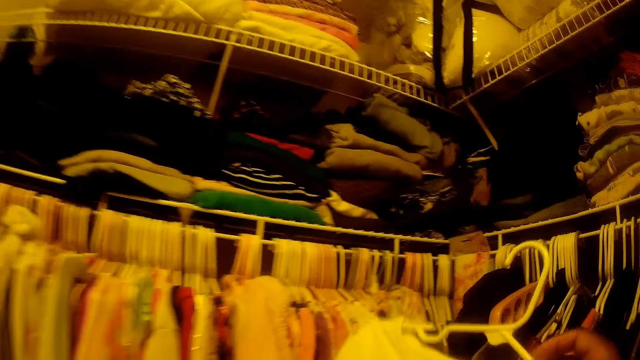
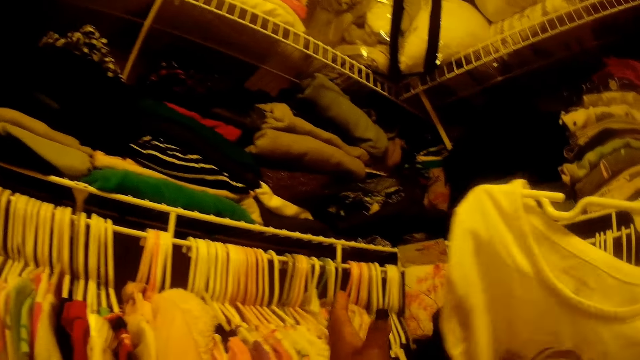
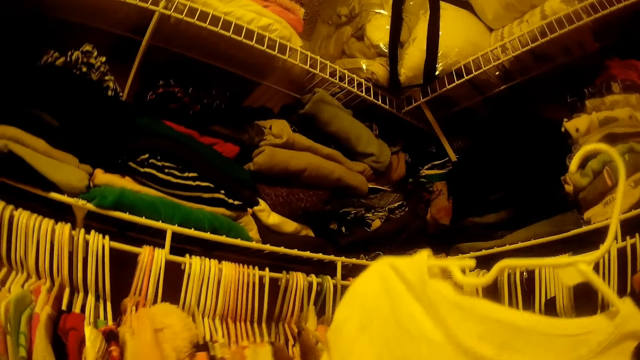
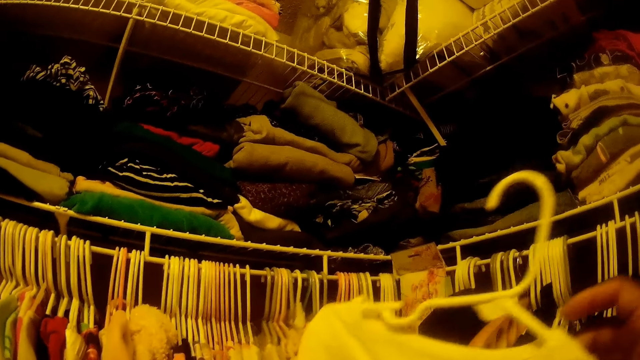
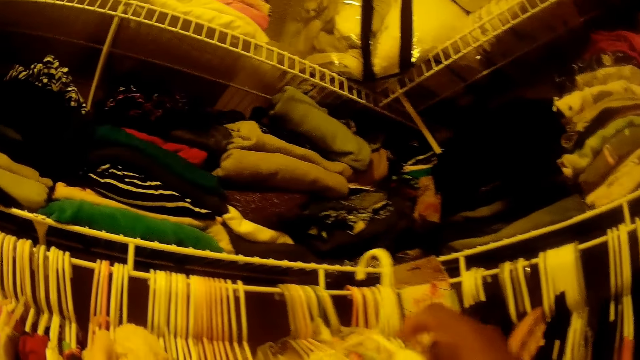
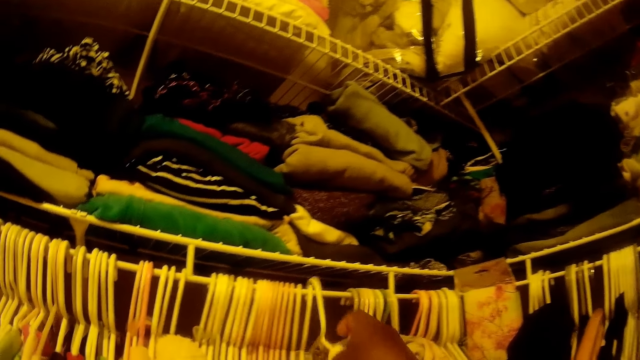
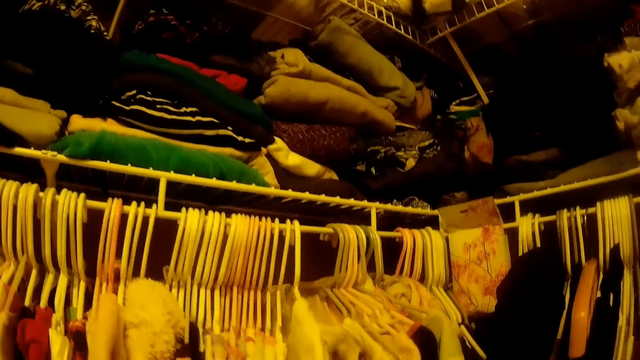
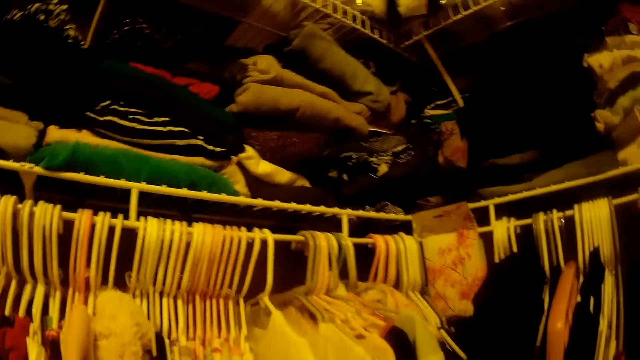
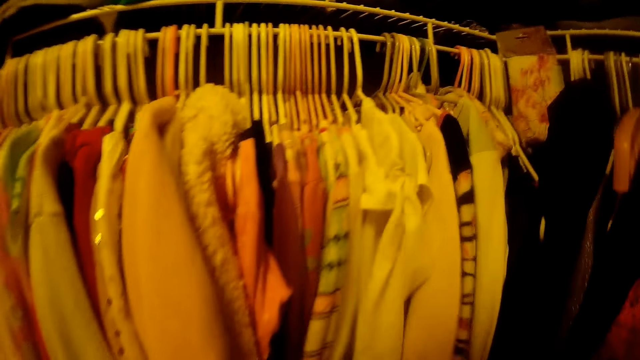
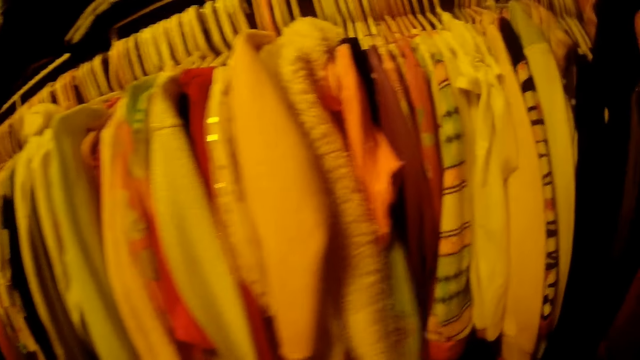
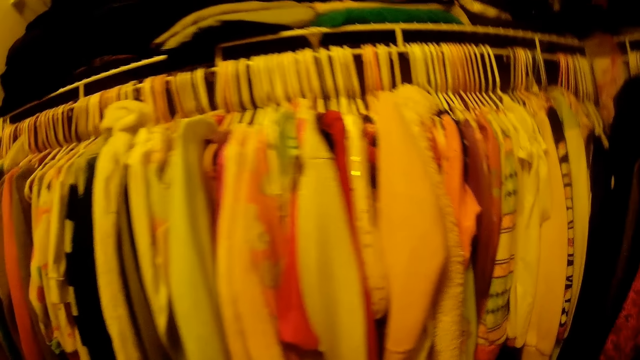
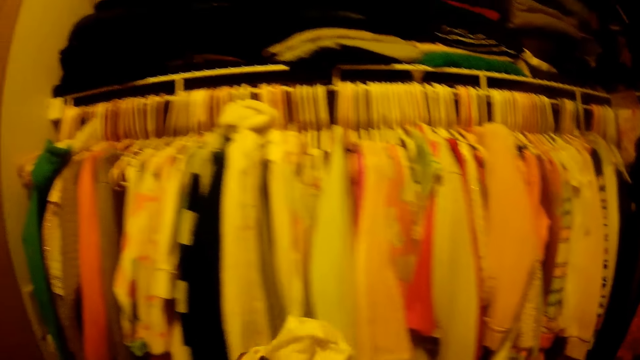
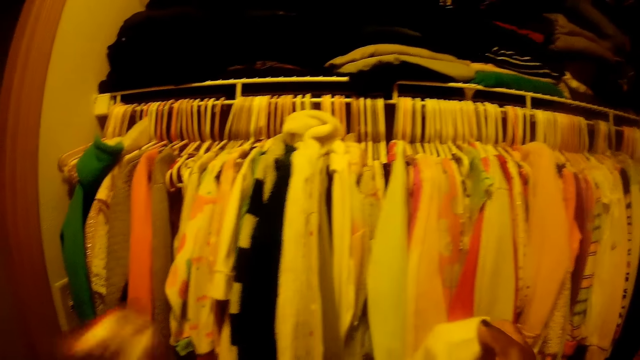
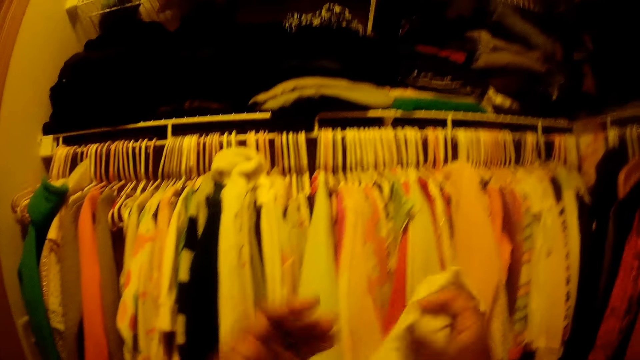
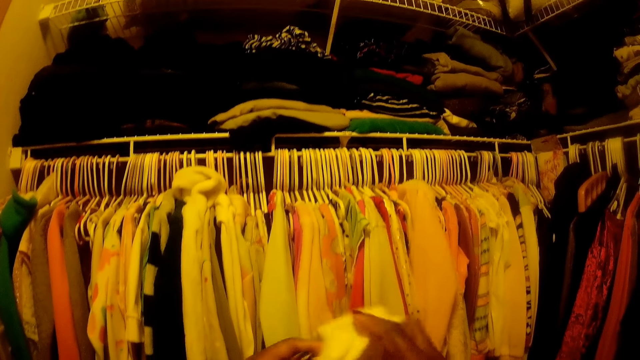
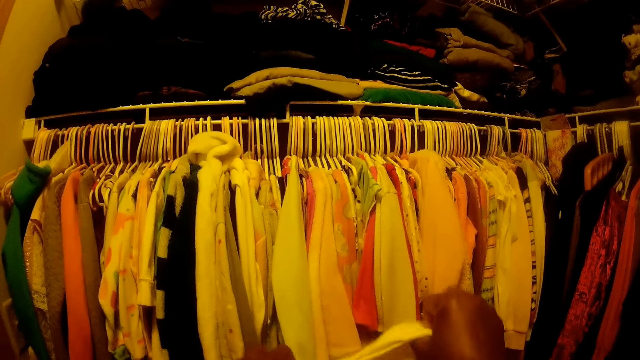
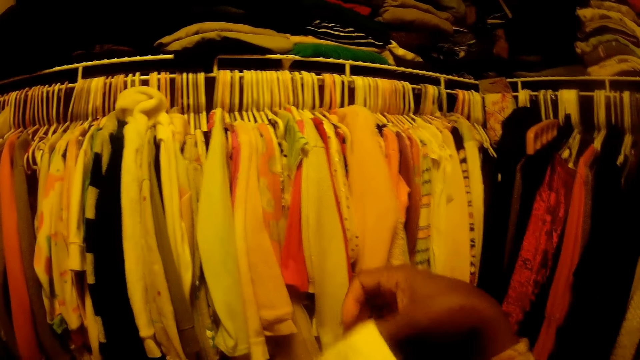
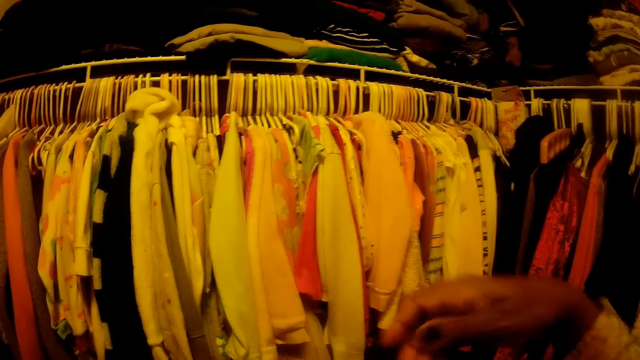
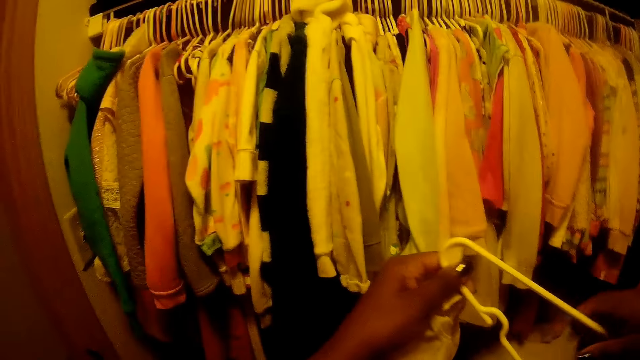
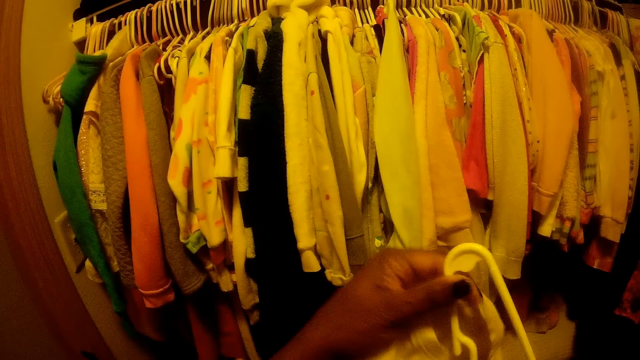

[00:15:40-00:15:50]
The camera wearer moves some clothes on the clothing rack with her left hand. She places the hanger on the clothing rack with her right hand. She opens up a cloth with both hands. She holds the clothes with hands. She holds the clothes with hands again.

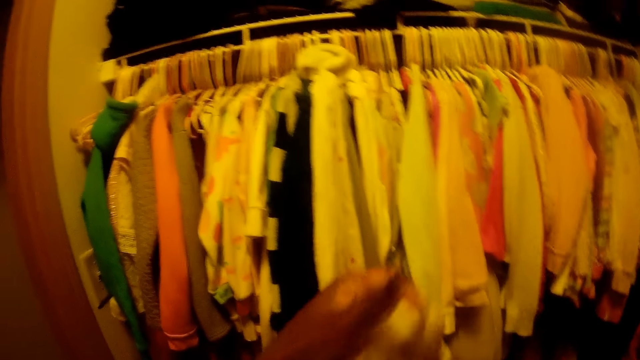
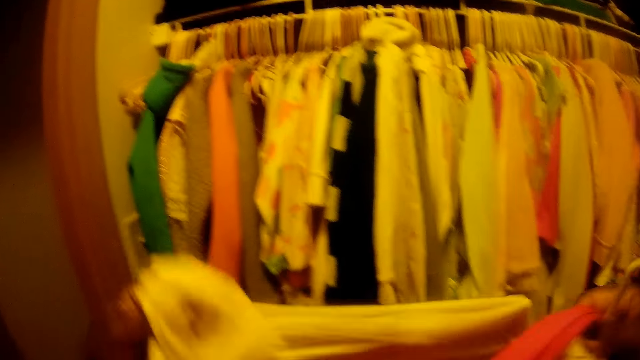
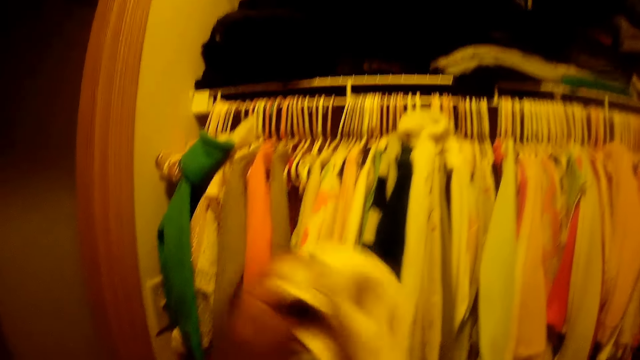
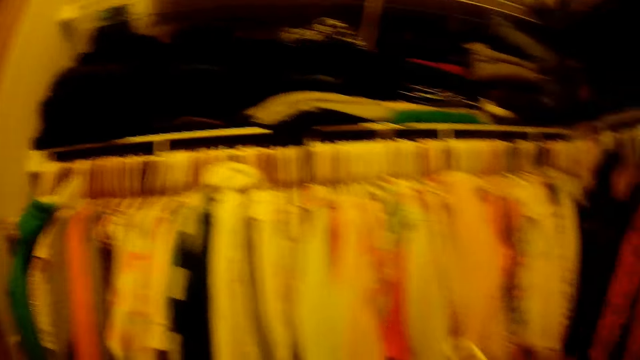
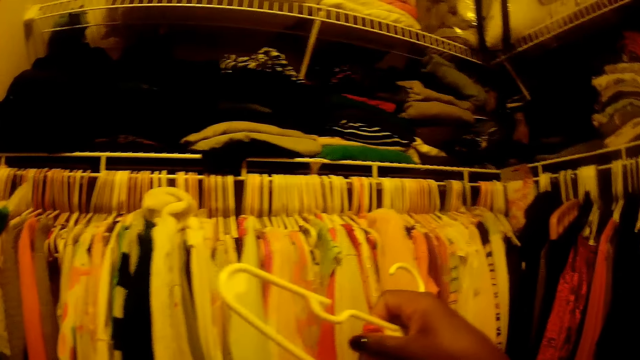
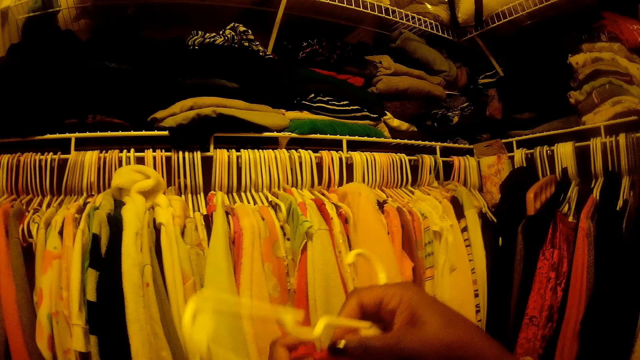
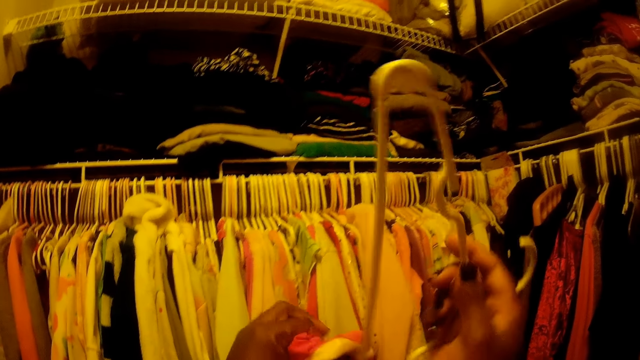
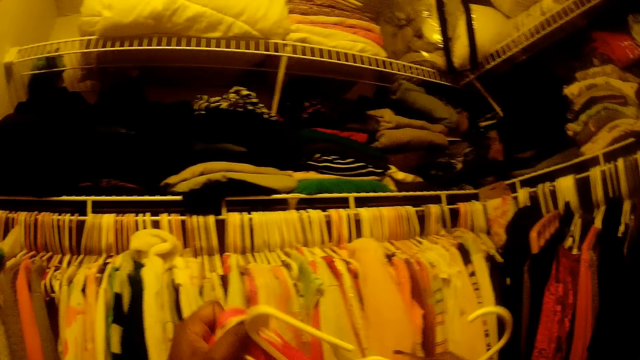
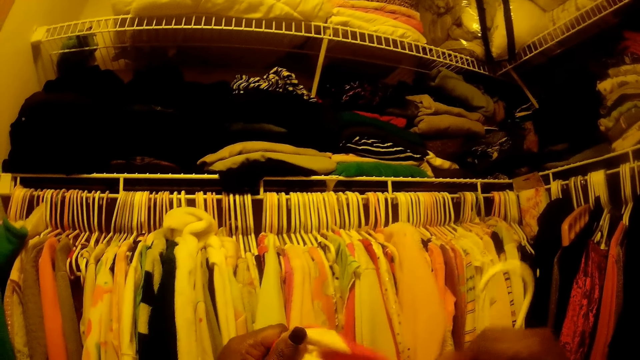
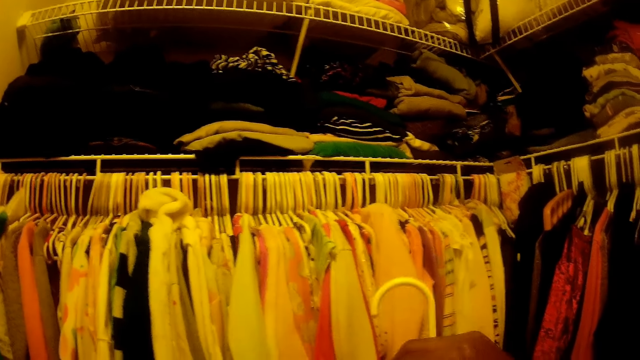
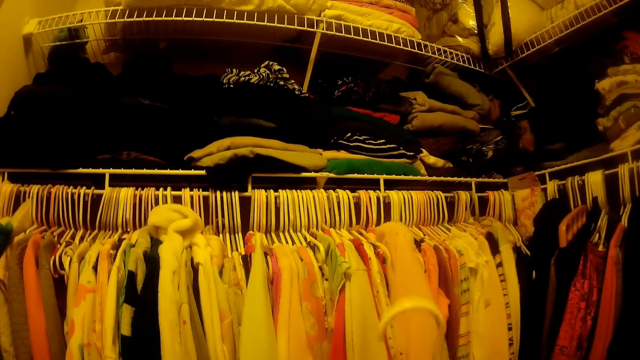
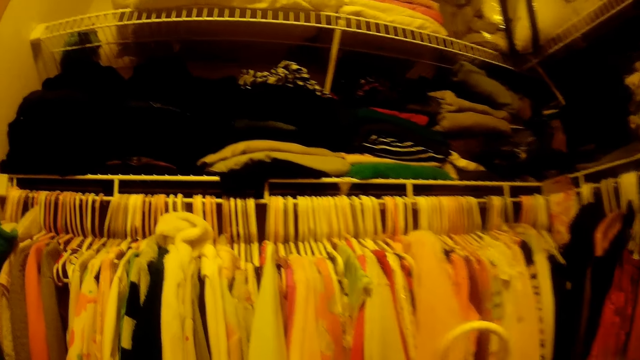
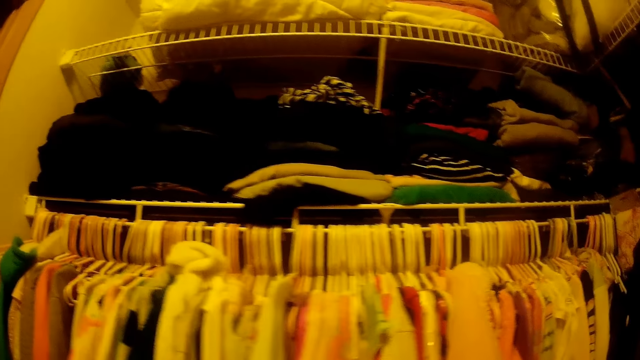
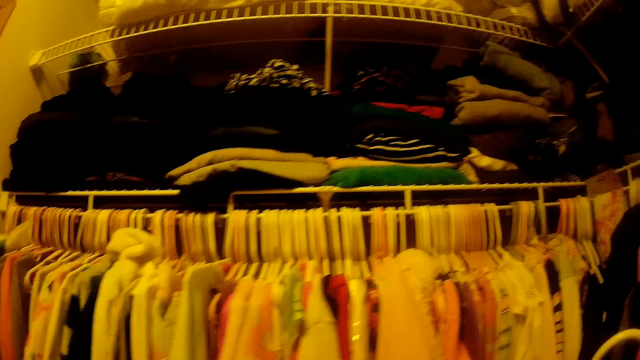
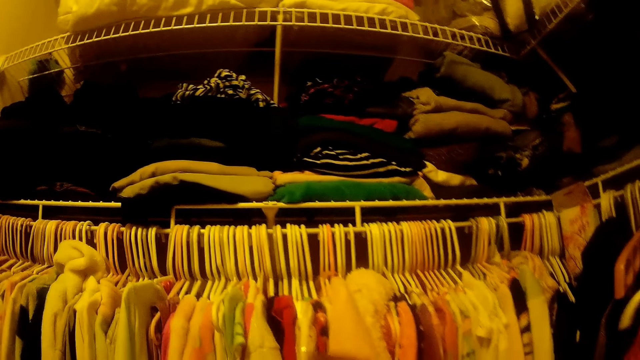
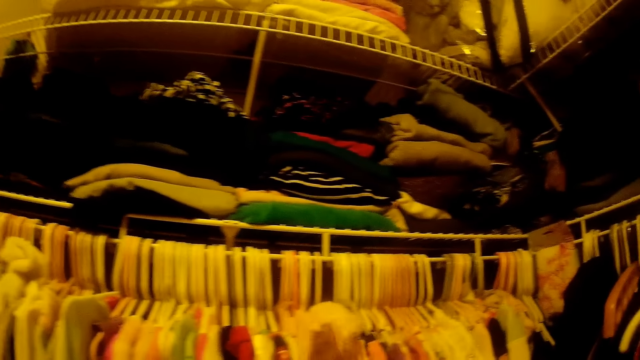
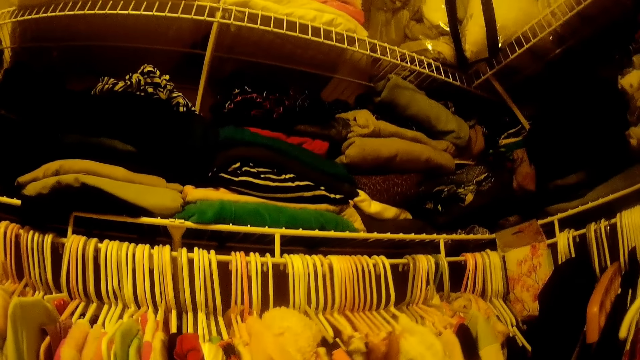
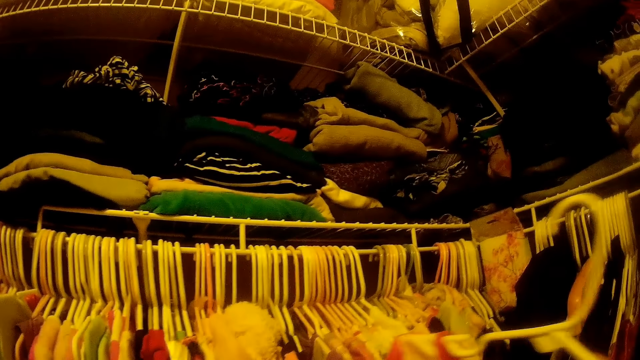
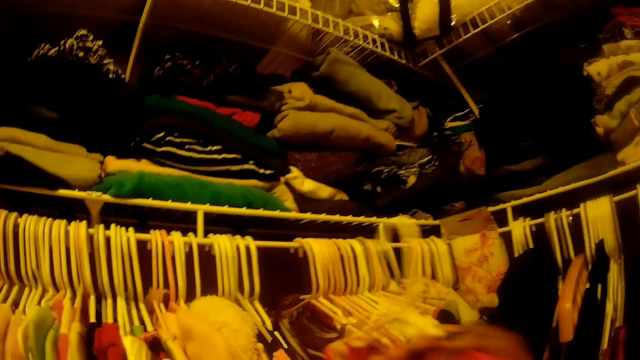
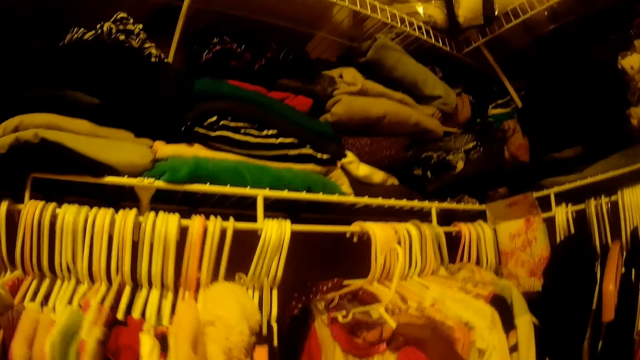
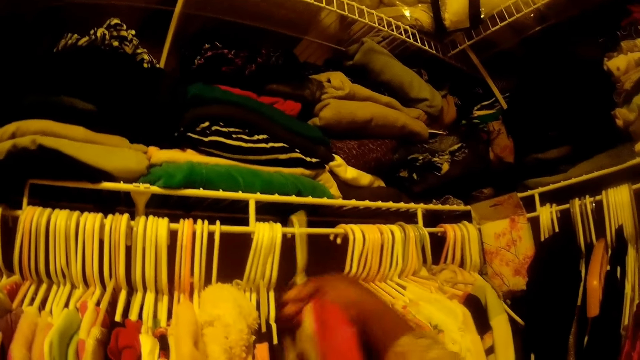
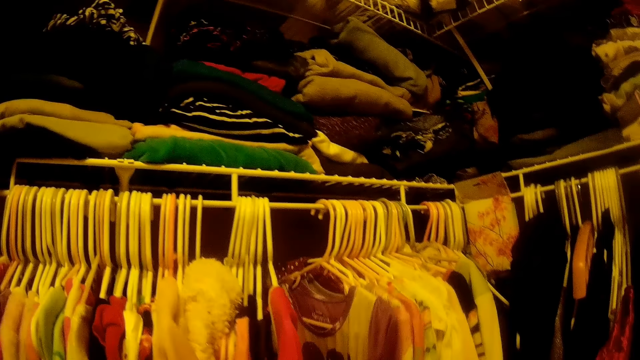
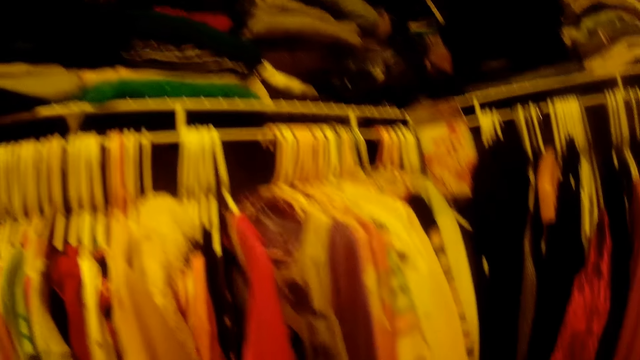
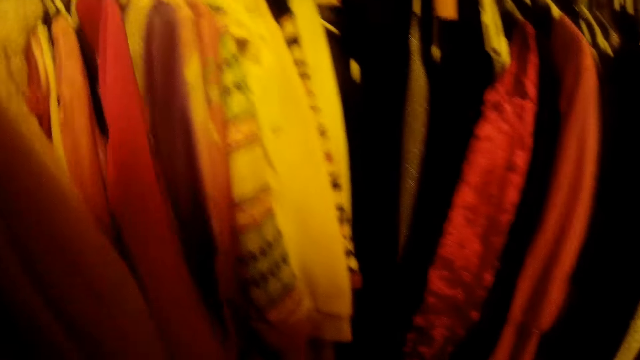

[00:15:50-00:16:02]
The camera wearer stretches a cloth. She puts a hanger in the cloth. She places a cloth on a hanger with her left hand. She moves some clothes on the clothing rack with both hands. She places the hanger on the clothing rack with her right hand.
